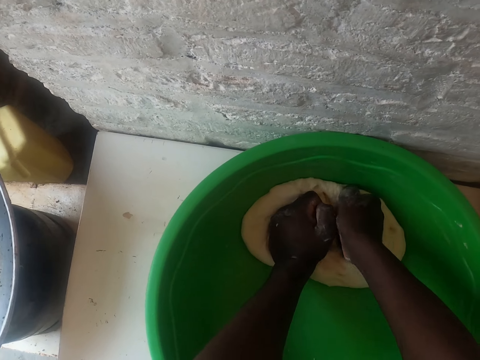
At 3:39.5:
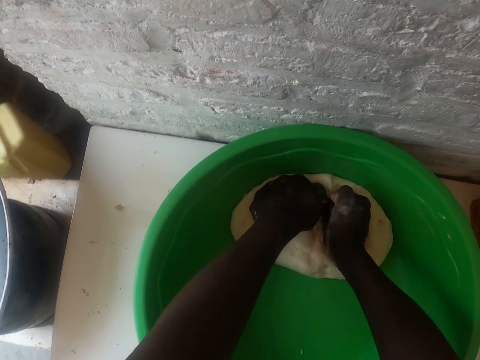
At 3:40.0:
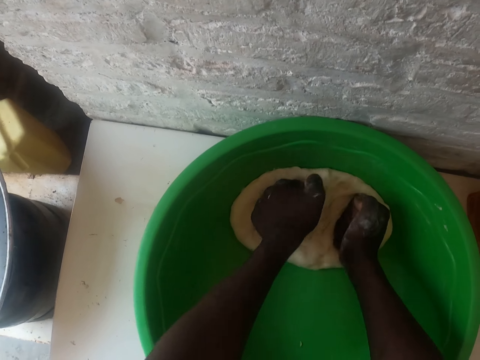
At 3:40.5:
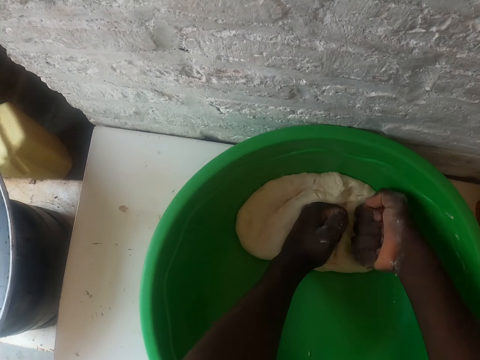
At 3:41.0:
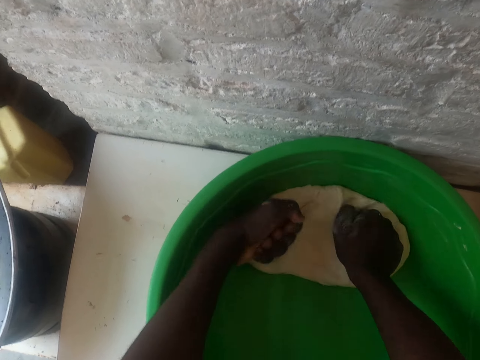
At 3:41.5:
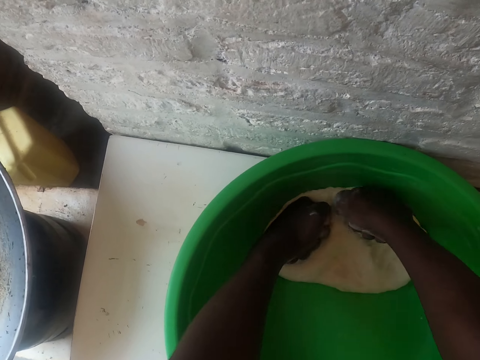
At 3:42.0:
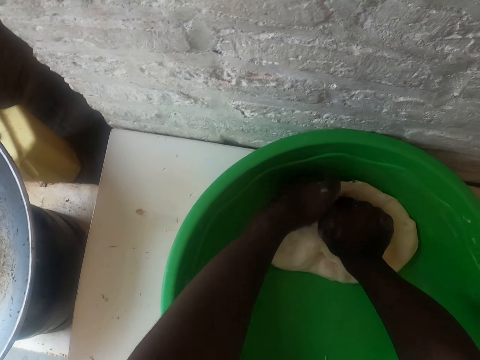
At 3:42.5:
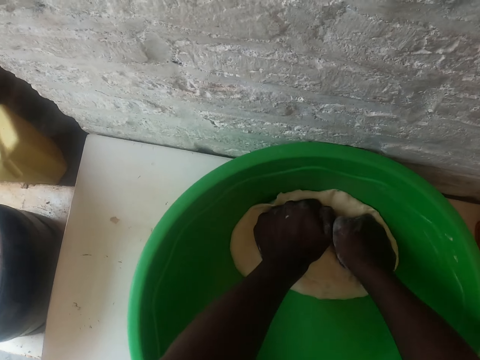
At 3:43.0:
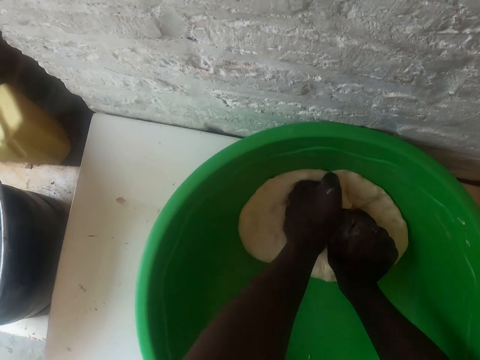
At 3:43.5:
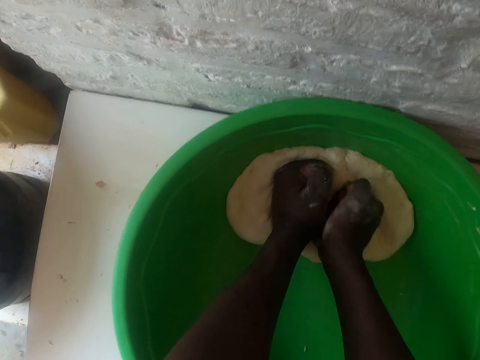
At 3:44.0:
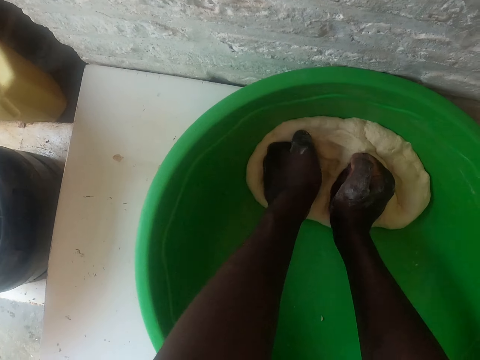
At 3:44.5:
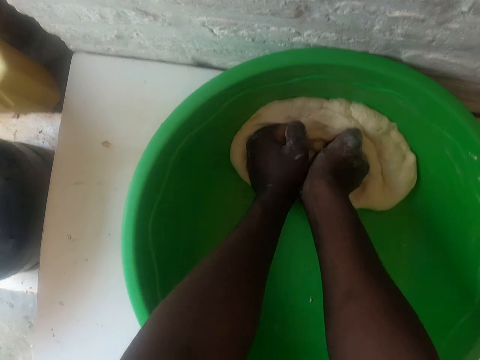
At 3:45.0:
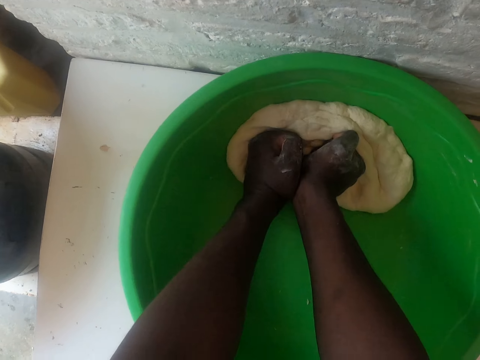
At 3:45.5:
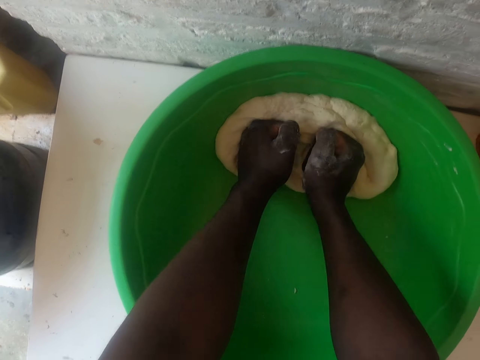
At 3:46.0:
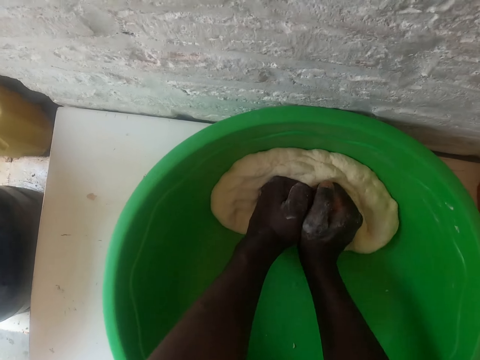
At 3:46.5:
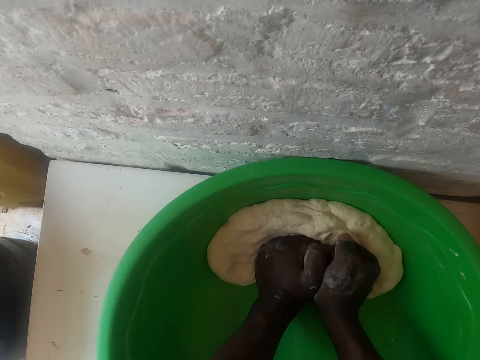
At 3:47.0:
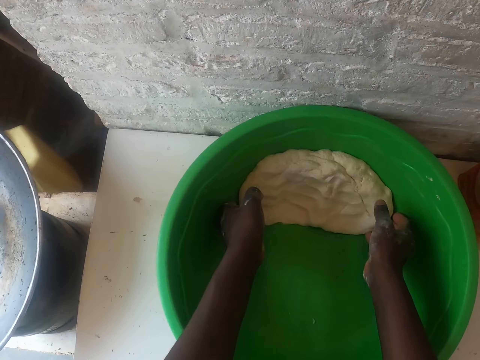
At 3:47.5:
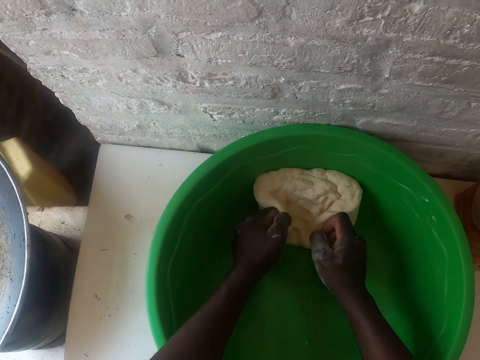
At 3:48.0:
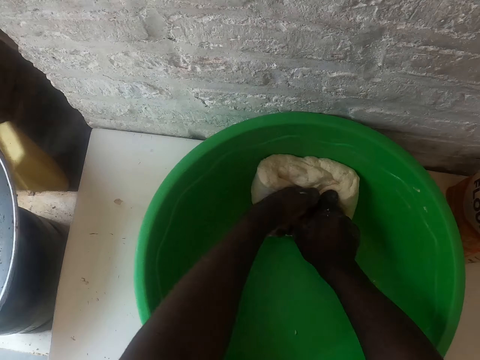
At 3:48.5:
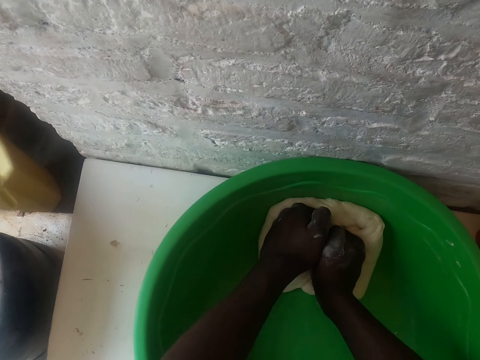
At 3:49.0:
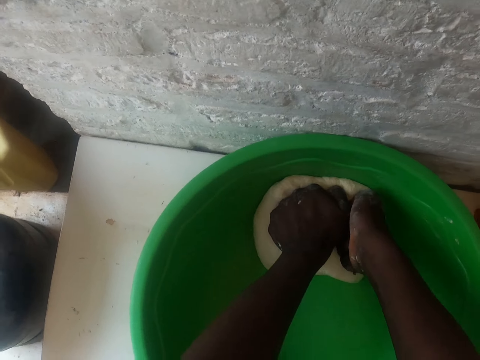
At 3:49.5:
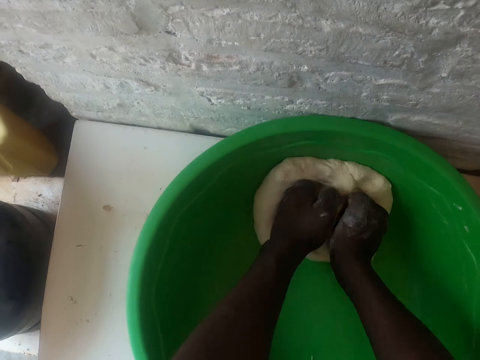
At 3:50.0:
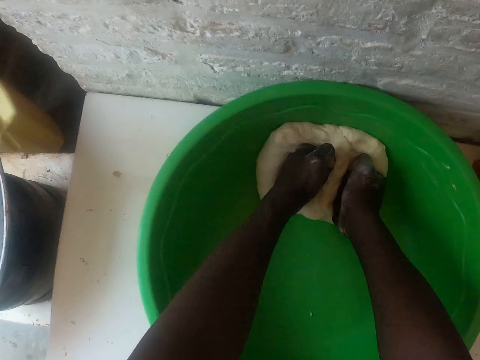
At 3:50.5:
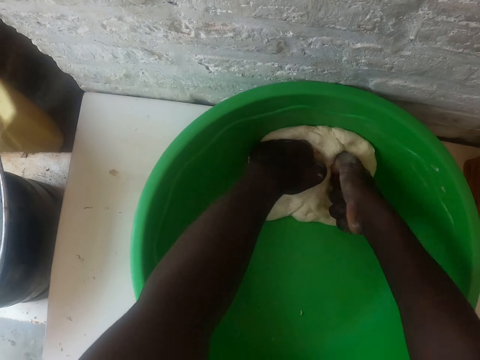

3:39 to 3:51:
The camera wearer folds the dough. They knead the dough.

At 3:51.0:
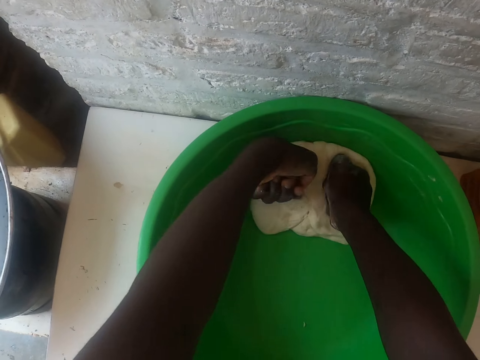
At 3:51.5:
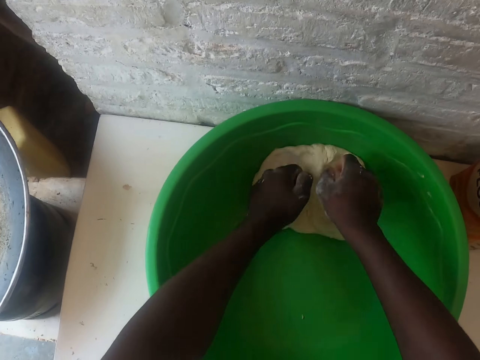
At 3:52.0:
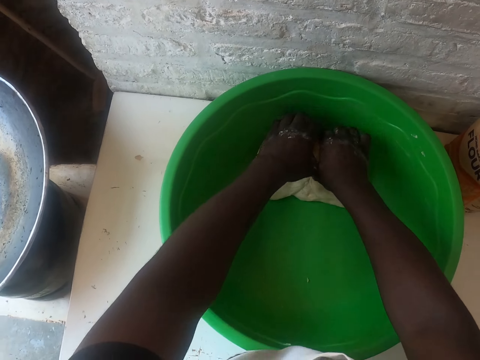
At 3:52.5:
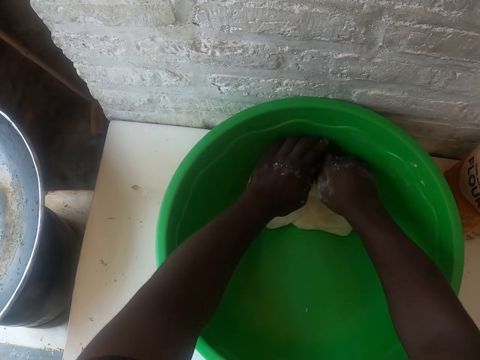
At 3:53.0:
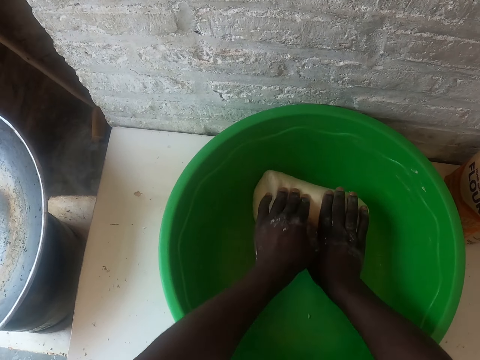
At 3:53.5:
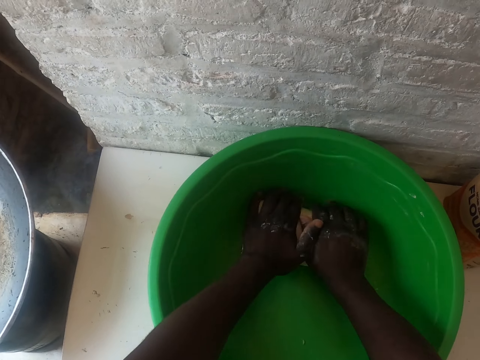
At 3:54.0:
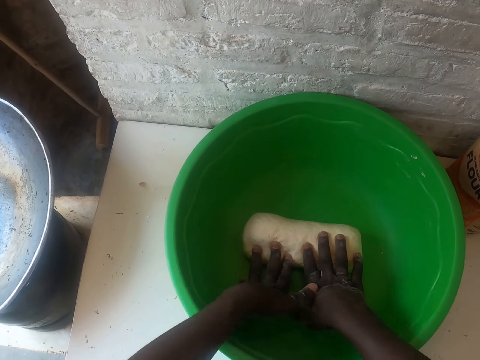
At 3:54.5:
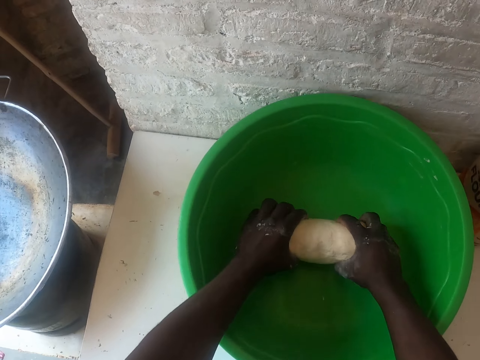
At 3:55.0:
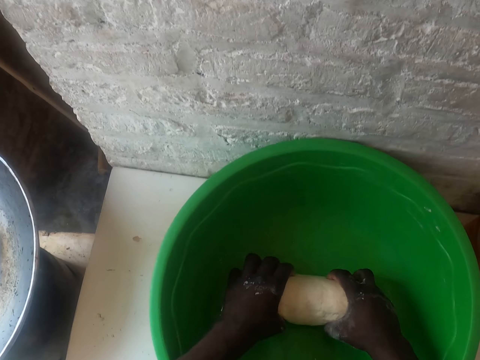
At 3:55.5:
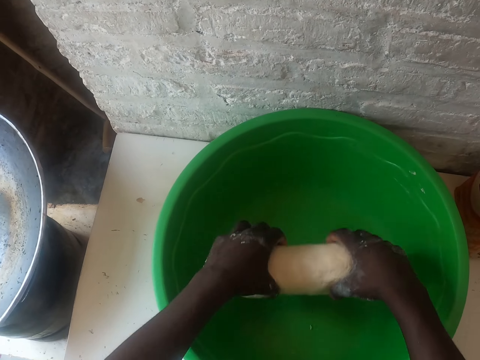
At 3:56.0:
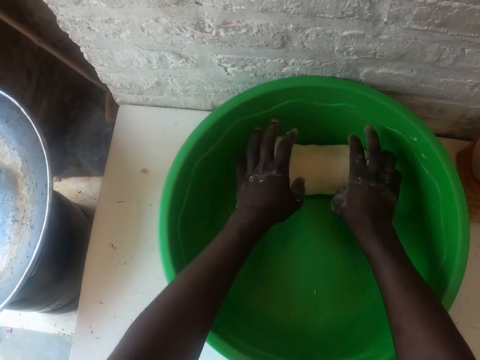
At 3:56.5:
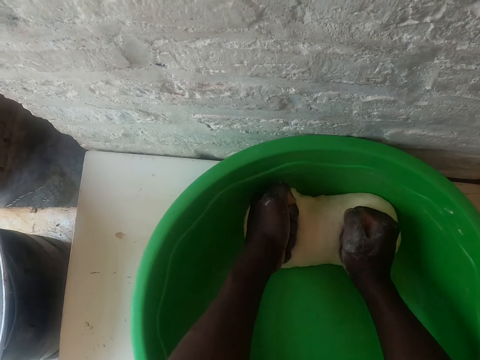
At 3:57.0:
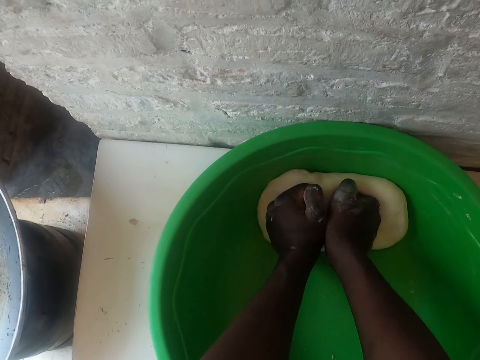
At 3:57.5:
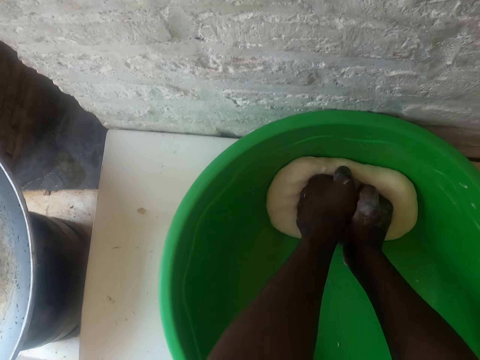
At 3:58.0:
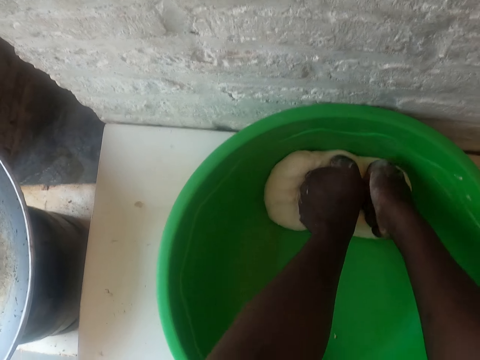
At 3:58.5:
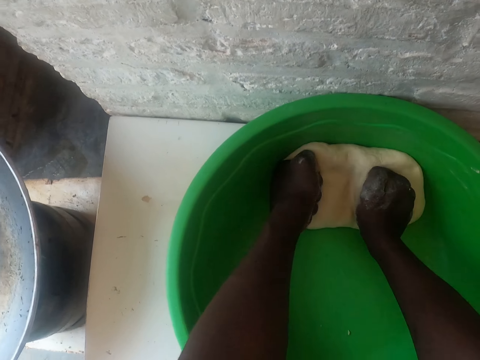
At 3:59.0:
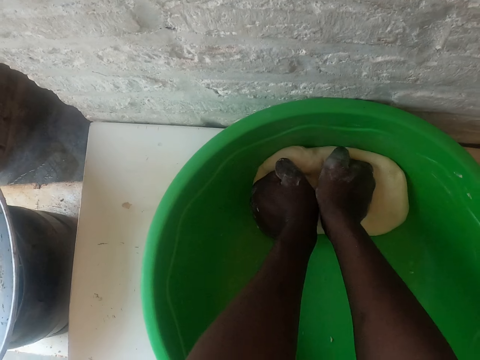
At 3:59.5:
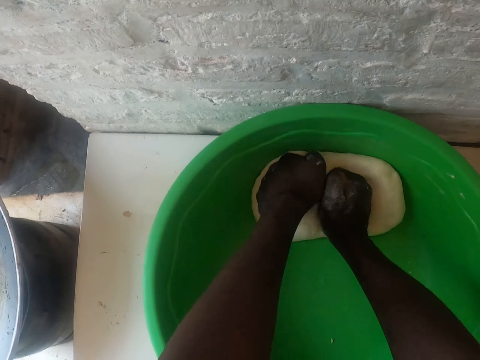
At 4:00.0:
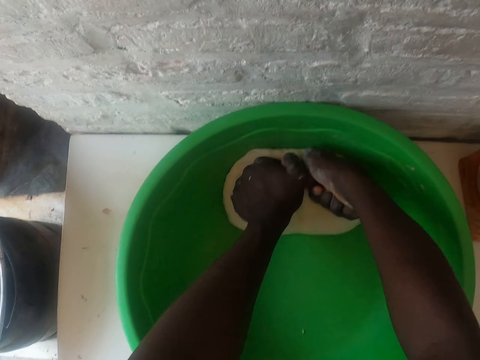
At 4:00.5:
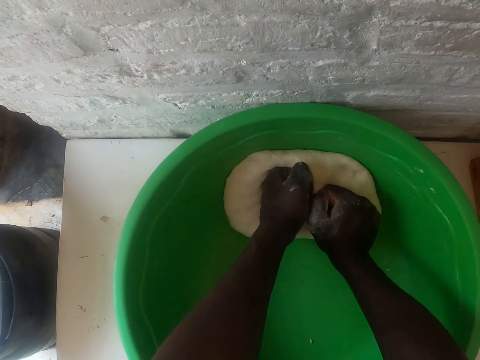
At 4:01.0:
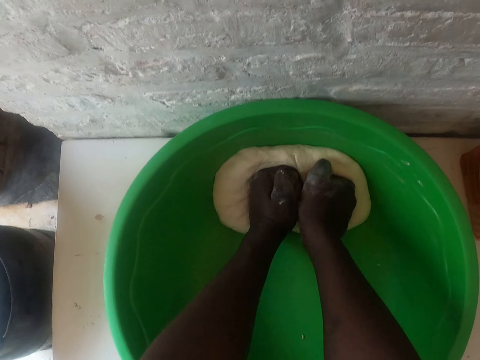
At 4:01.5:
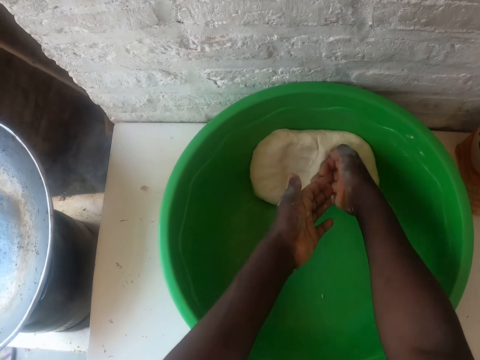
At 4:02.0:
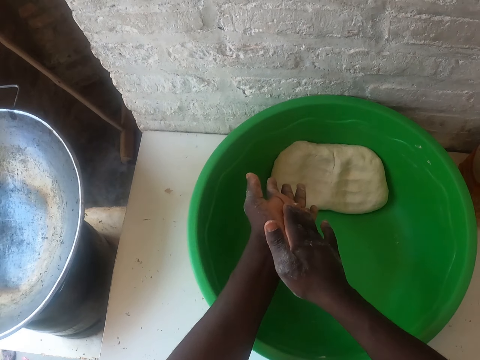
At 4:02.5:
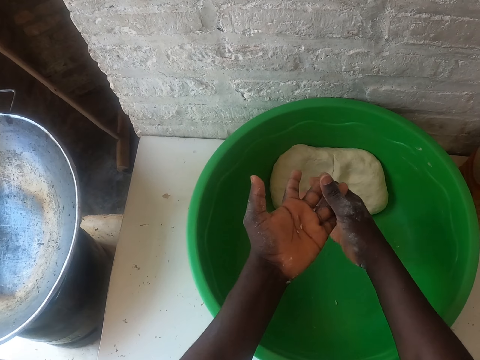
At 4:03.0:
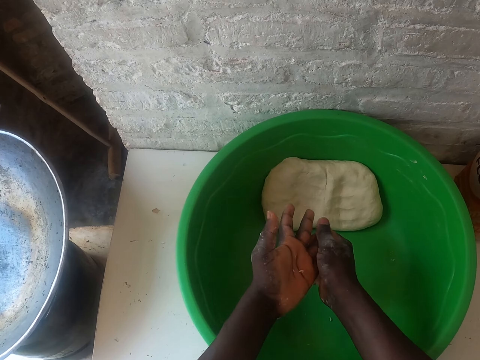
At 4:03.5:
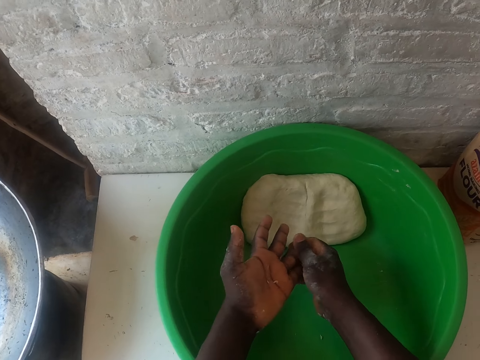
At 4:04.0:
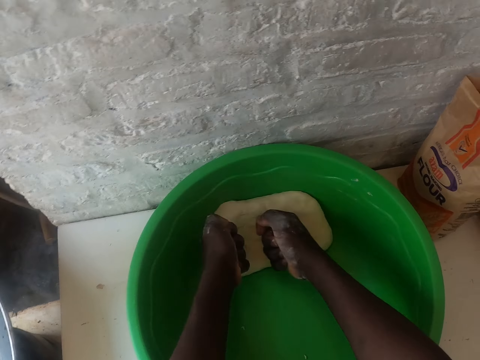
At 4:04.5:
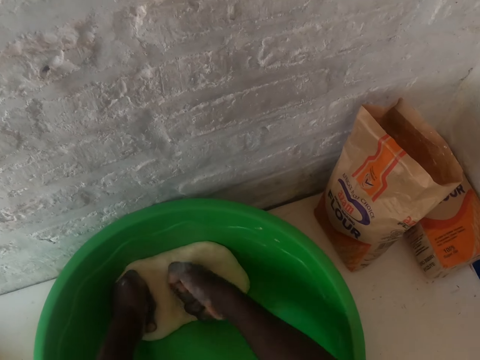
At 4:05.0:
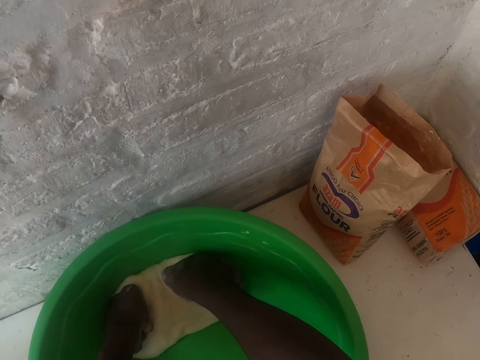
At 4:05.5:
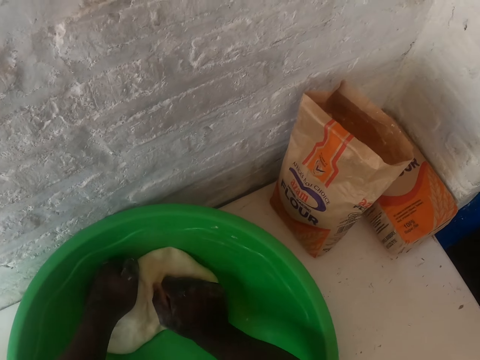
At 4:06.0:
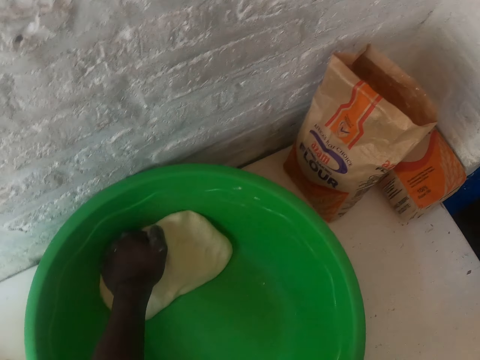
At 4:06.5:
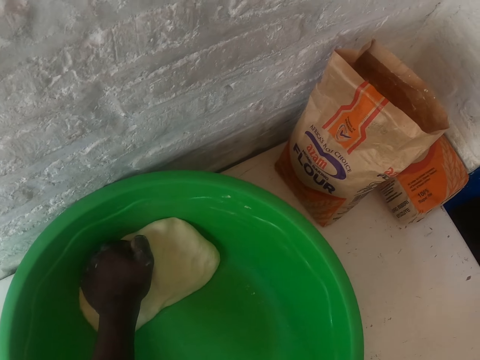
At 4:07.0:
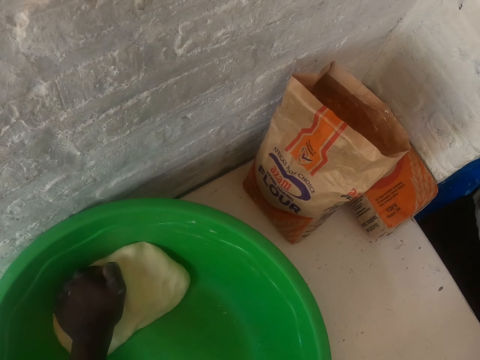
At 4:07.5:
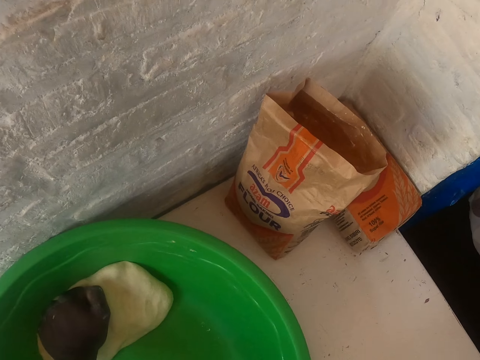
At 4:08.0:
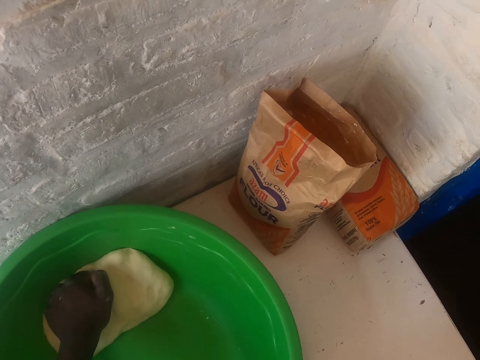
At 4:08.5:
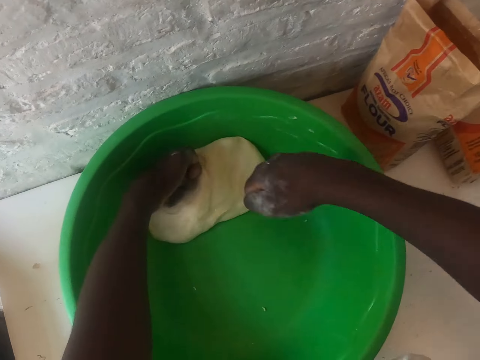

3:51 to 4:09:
The camera wearer folds the dough. They roll the dough with hands. They take the dough. They put the dough in a basin. They knead the dough. They remove the dough on the basin. They knead the dough.
